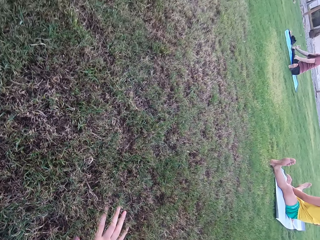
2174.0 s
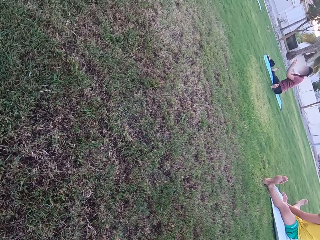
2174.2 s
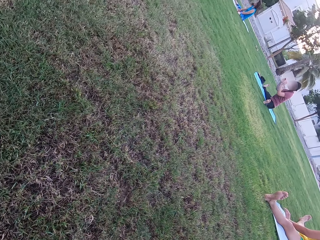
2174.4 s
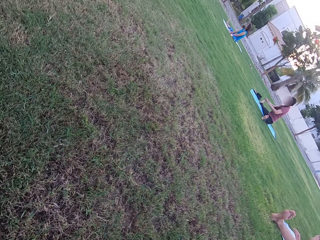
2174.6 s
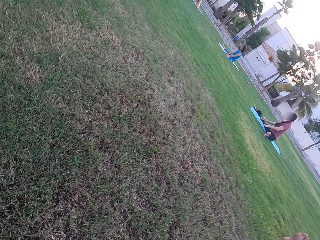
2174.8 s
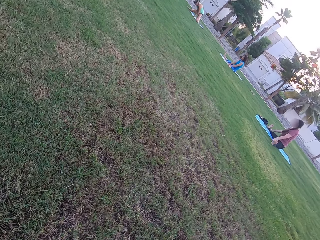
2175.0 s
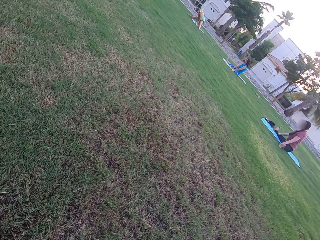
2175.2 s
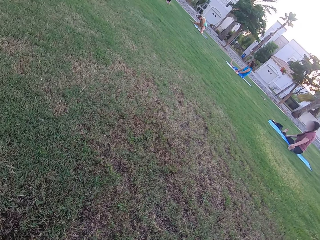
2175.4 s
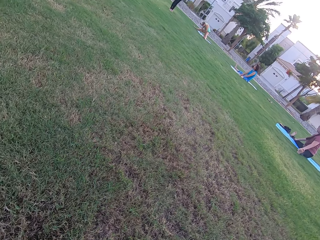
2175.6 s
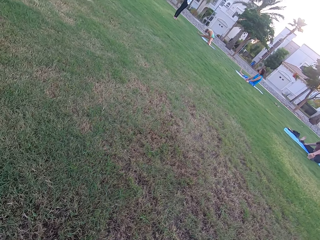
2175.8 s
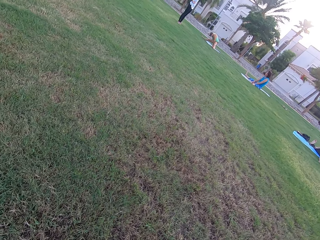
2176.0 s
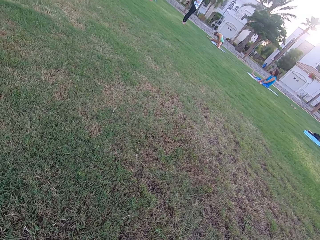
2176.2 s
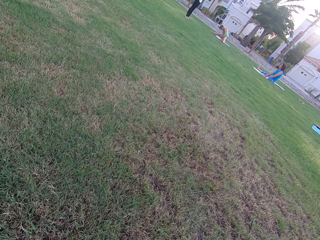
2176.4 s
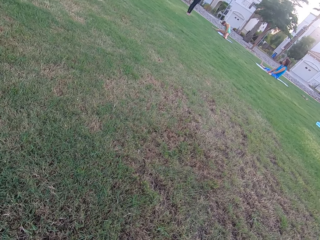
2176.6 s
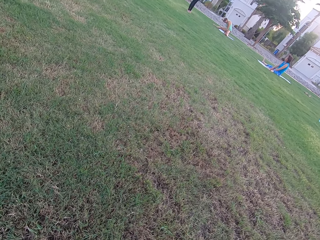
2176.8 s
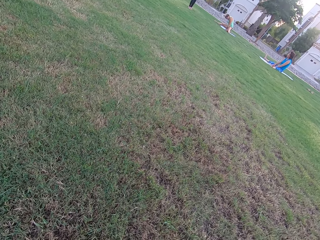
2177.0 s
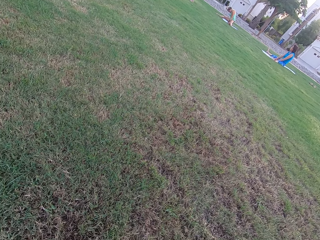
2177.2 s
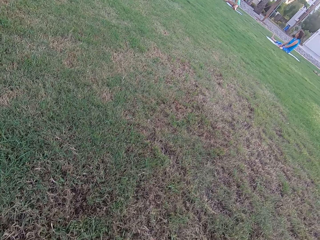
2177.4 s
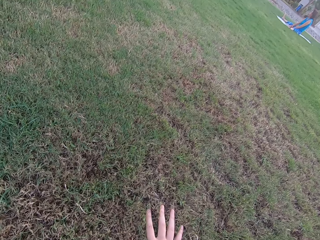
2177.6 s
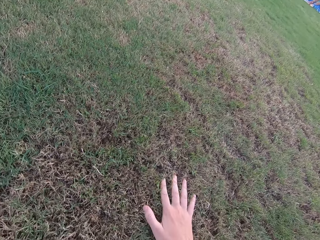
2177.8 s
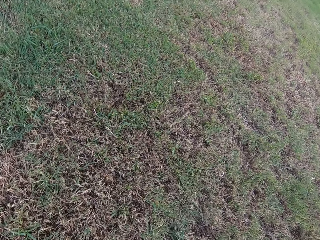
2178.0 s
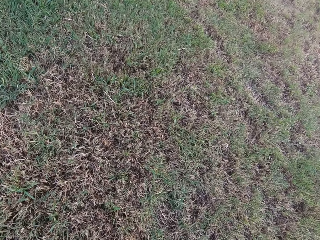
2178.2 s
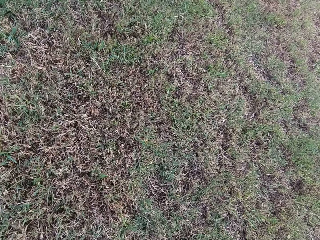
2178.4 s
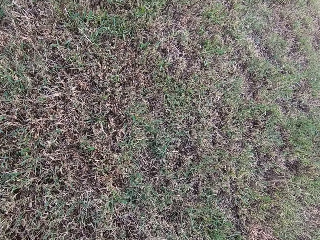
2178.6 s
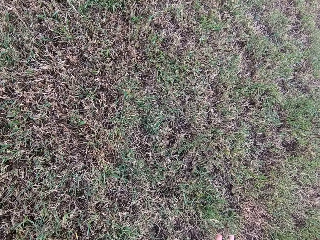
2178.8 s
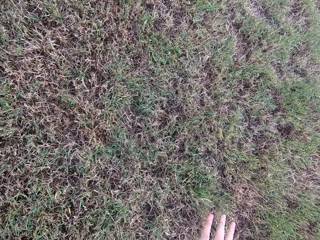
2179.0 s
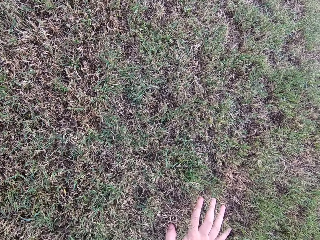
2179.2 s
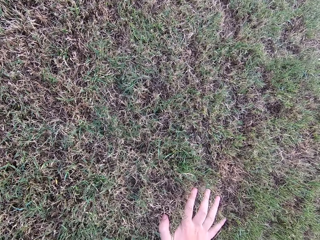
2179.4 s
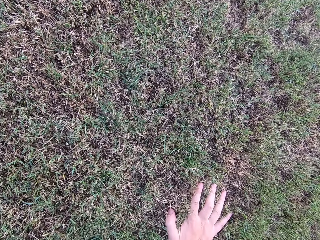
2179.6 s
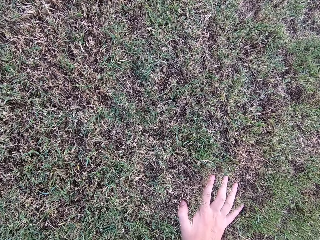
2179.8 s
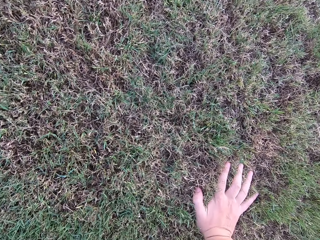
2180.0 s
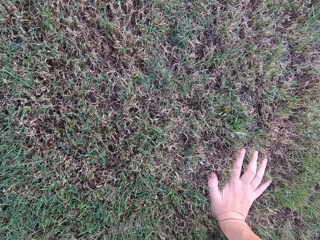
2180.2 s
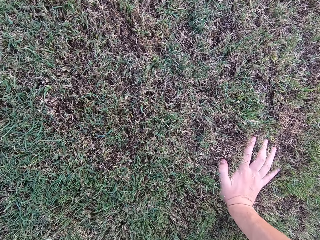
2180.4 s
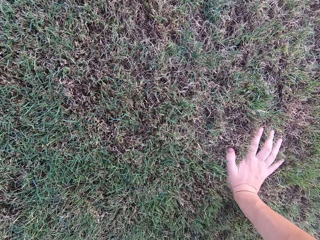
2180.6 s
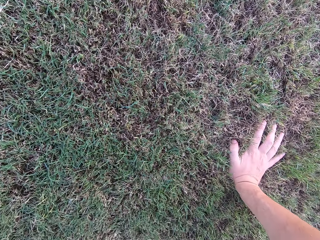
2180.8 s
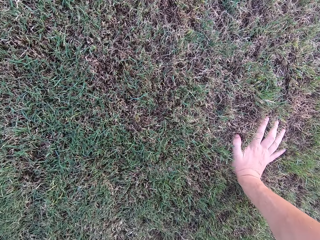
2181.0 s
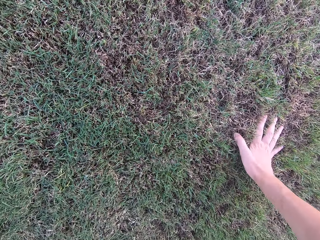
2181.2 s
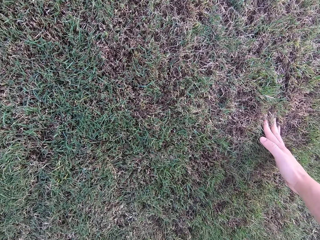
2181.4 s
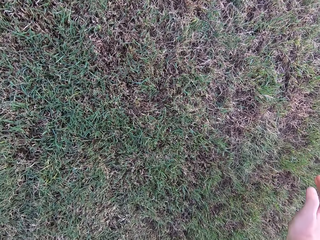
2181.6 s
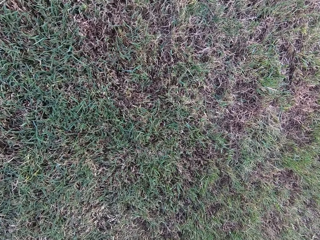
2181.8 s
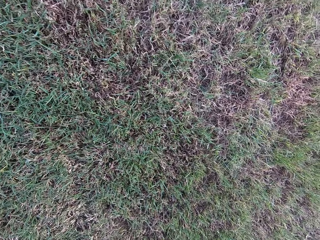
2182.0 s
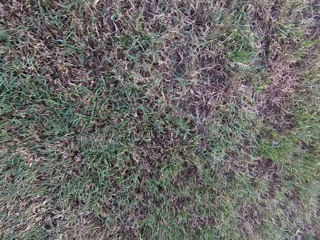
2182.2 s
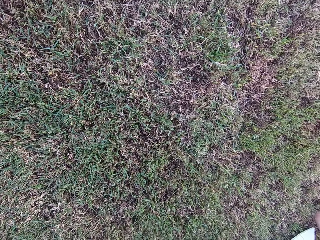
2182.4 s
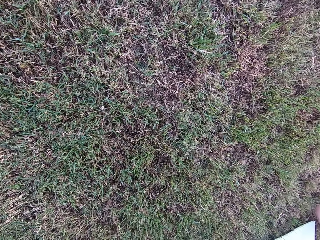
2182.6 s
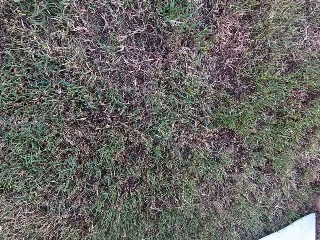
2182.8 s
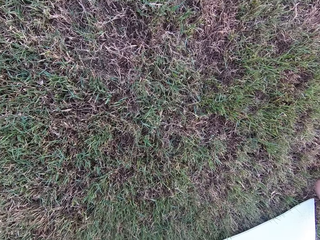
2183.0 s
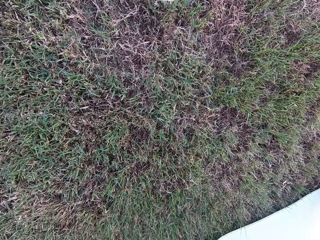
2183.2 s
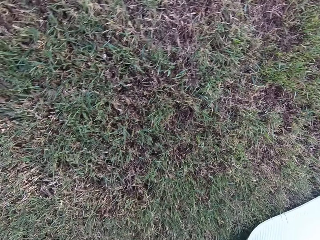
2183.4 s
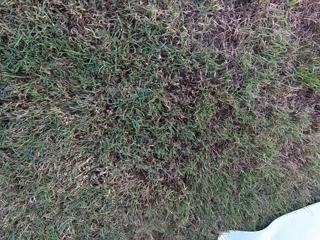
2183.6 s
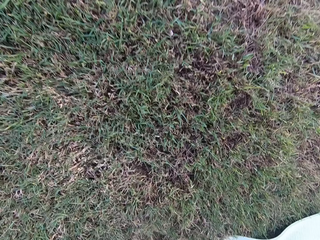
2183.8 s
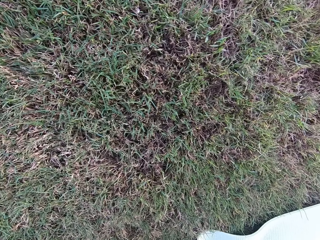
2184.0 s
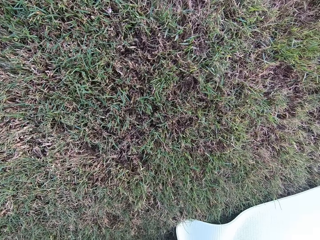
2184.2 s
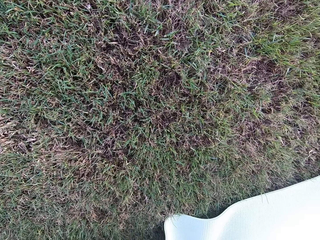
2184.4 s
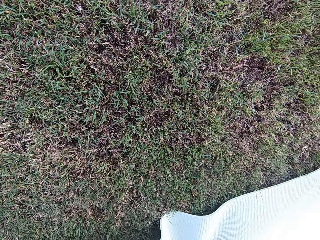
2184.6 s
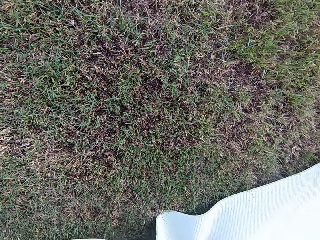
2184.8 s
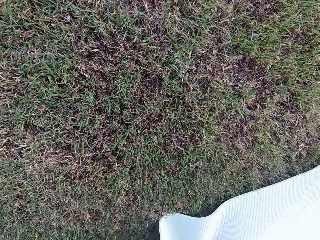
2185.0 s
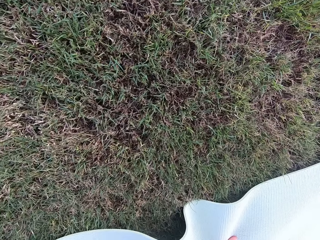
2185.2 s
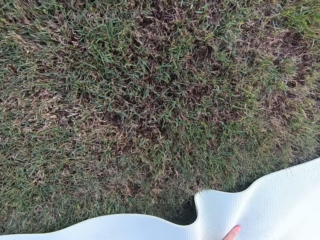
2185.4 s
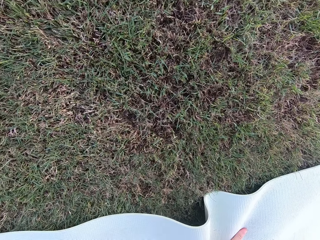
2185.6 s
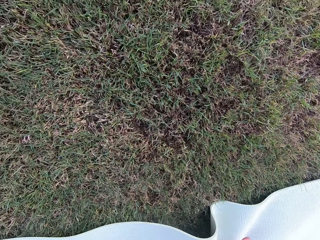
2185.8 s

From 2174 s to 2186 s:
A woman stands on the ground. The camera wearer sits on the ground. He removes his hand from the grass.

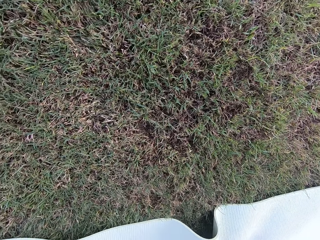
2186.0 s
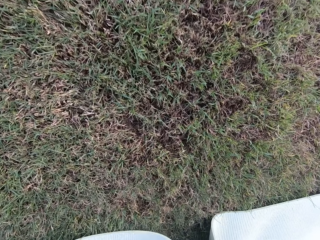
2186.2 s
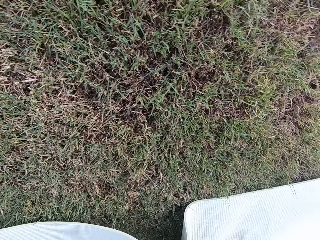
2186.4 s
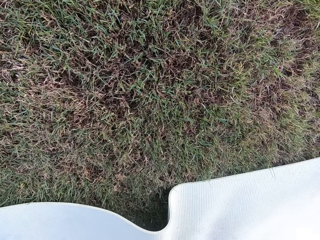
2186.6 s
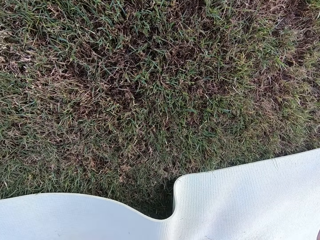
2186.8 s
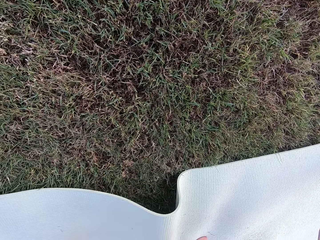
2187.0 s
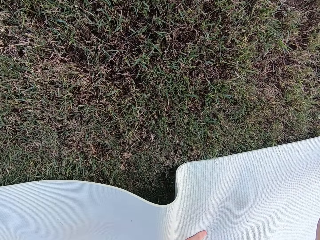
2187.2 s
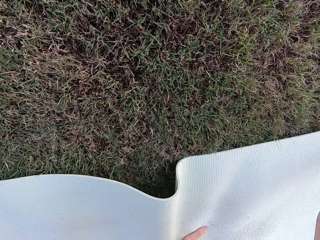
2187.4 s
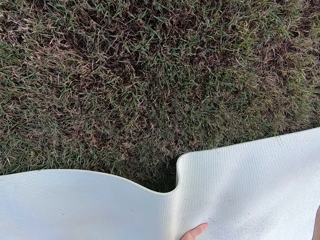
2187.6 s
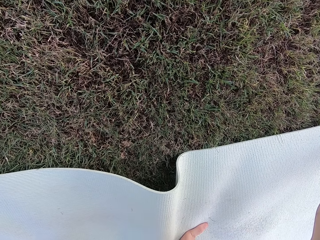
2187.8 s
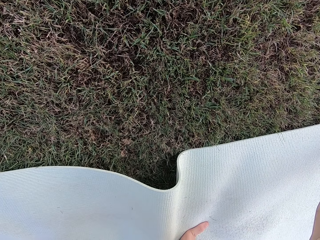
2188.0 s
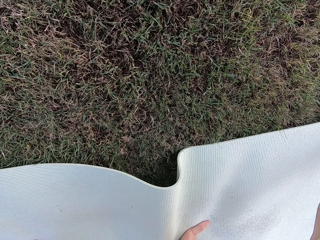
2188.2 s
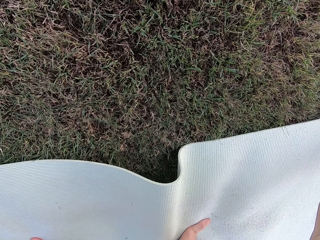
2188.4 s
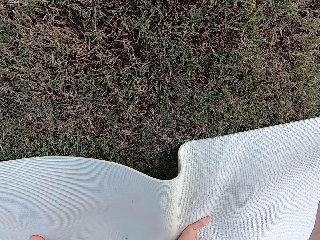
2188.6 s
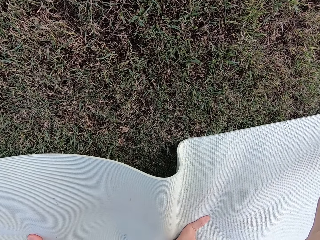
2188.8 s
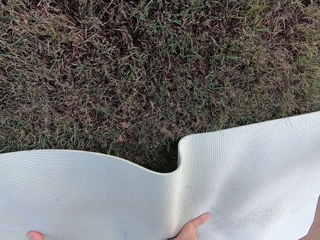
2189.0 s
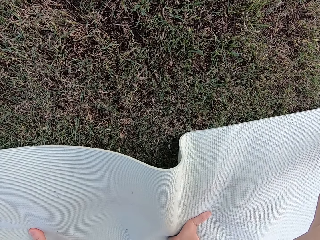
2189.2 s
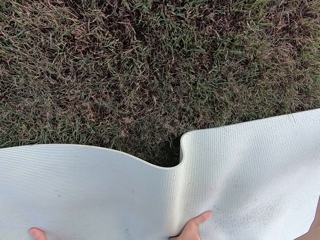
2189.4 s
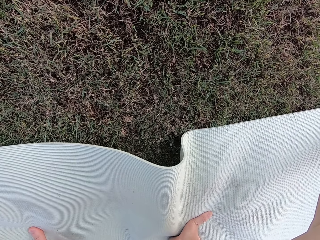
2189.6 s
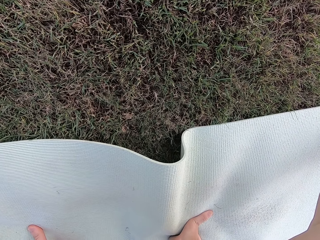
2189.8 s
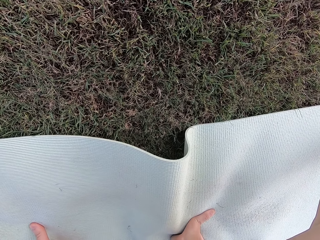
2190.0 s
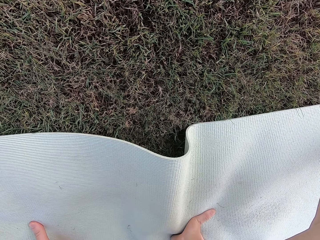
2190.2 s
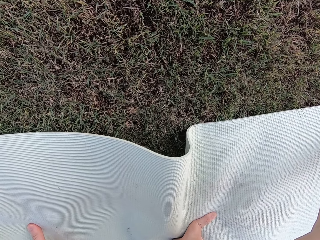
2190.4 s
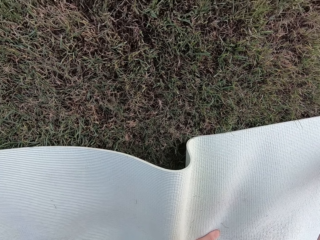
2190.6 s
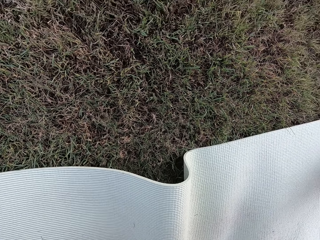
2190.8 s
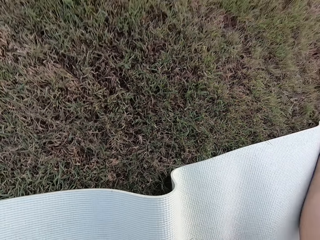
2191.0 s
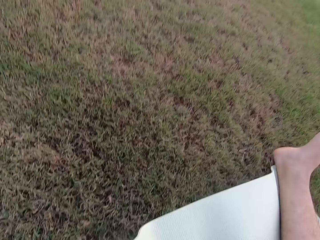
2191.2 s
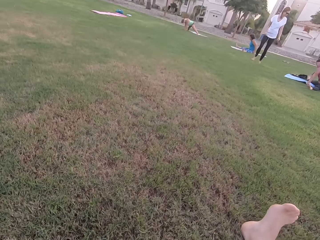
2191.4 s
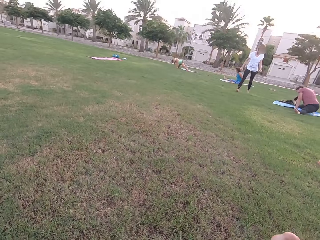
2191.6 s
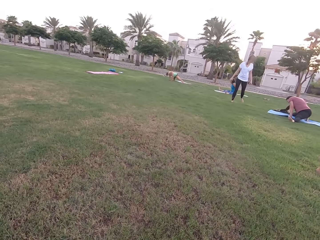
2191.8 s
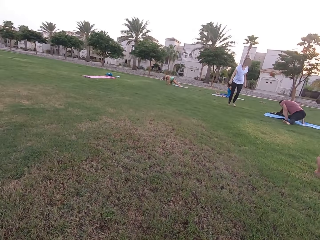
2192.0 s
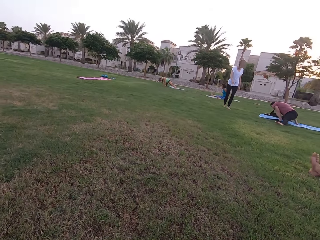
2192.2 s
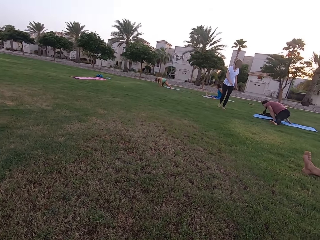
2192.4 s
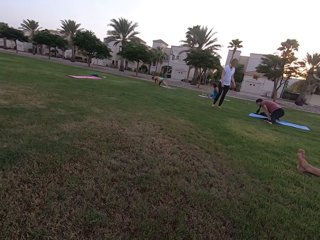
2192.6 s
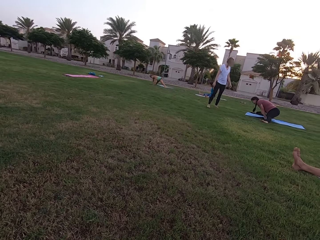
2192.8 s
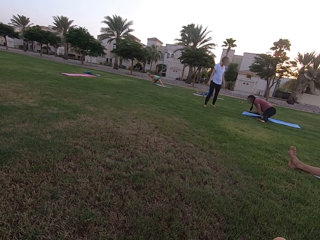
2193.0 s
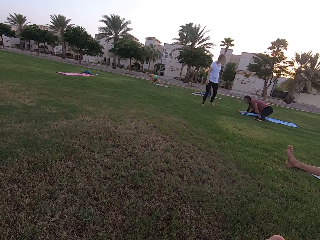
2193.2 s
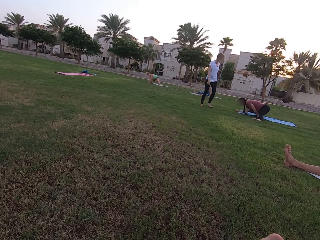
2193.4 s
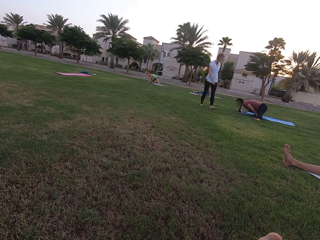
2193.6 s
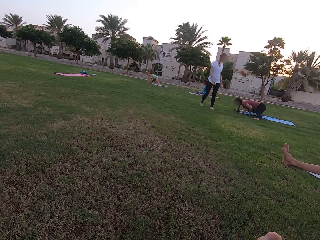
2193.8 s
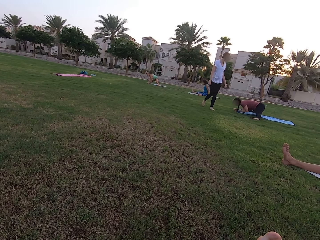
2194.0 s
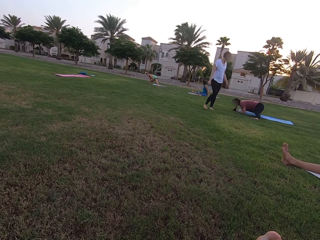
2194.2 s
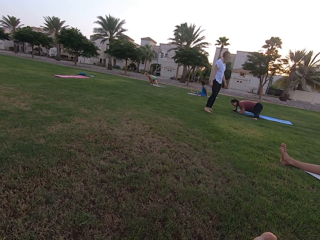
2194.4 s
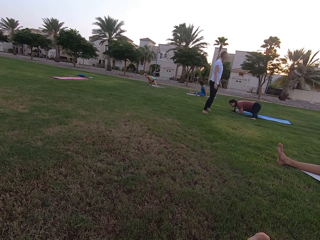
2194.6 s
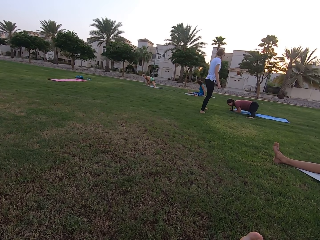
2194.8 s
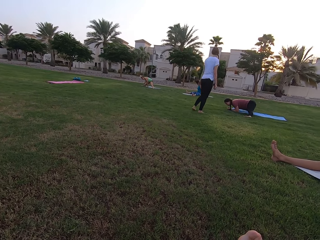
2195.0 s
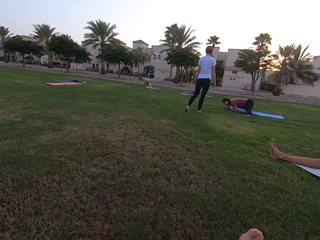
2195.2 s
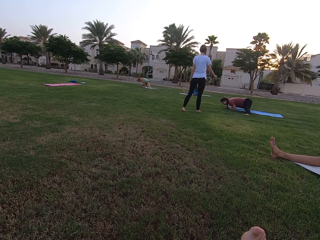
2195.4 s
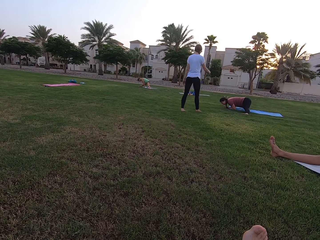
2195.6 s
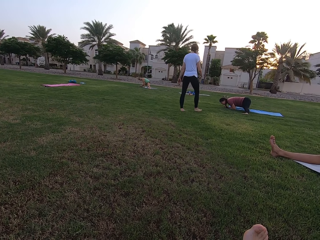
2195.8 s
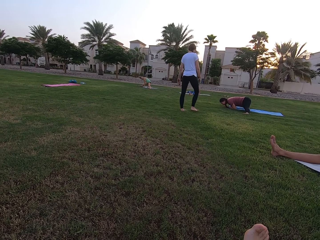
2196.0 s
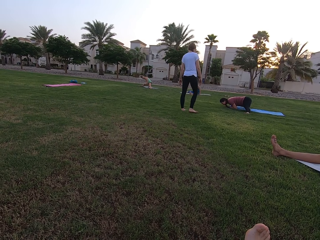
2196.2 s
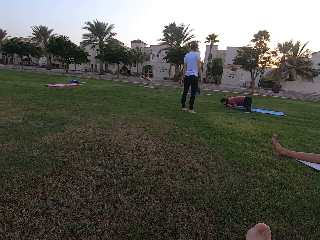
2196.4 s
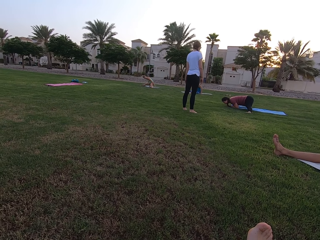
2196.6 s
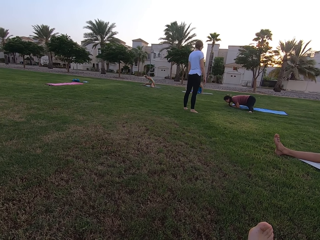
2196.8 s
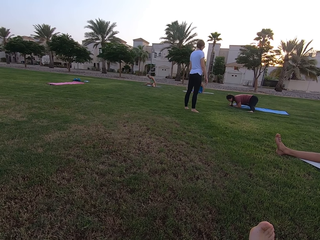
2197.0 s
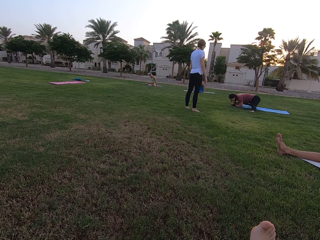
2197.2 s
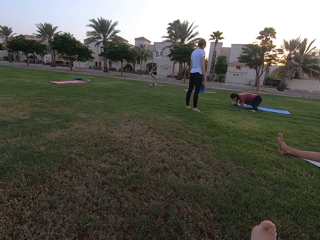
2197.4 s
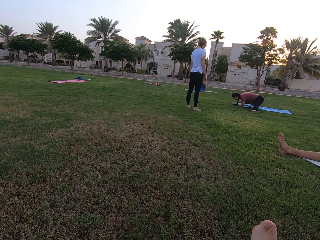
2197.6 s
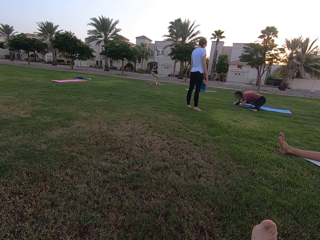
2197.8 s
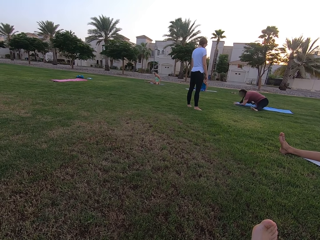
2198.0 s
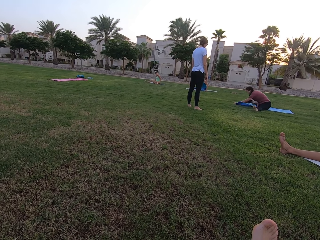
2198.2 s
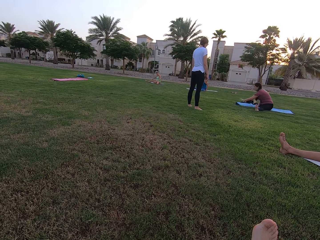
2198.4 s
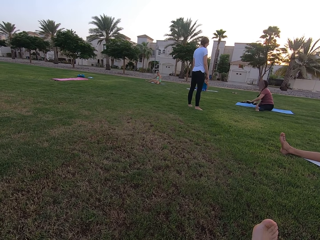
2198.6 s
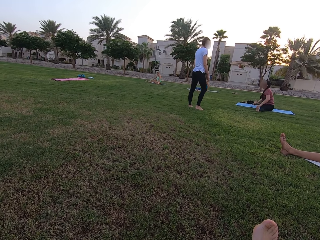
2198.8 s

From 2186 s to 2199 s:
A woman and two other women sit on the ground. Another woman walks on the ground. The other woman stands on the ground.
